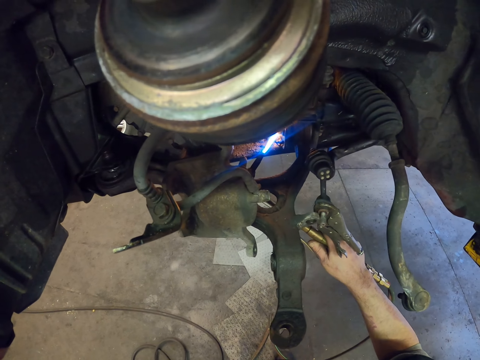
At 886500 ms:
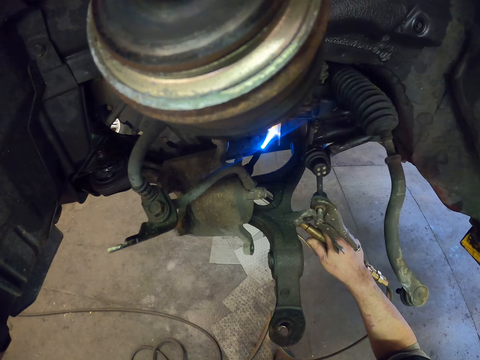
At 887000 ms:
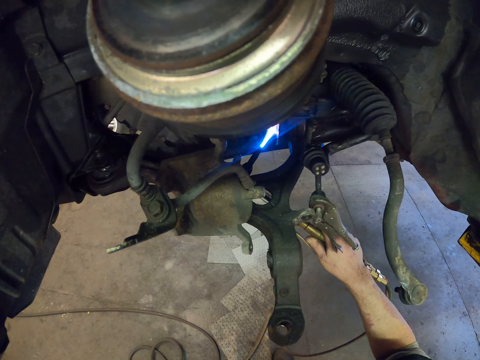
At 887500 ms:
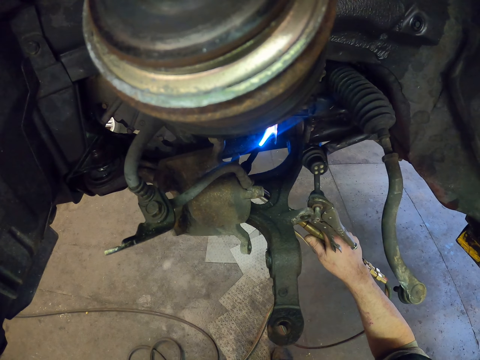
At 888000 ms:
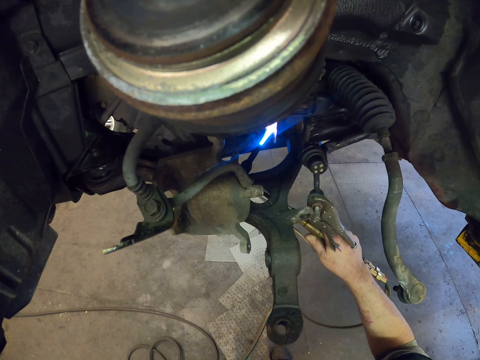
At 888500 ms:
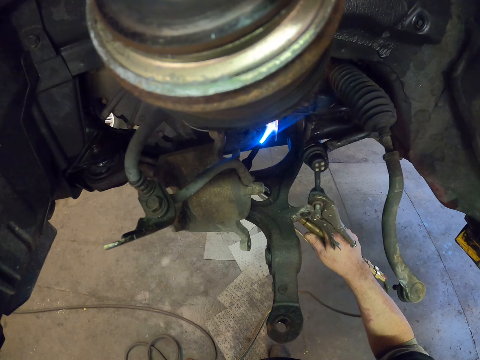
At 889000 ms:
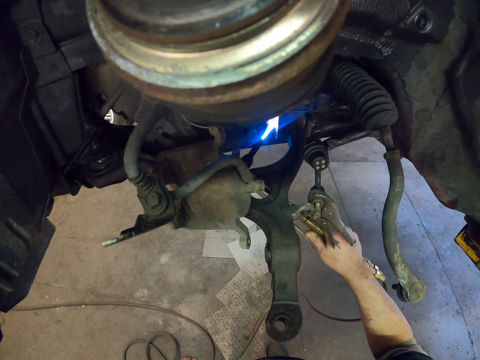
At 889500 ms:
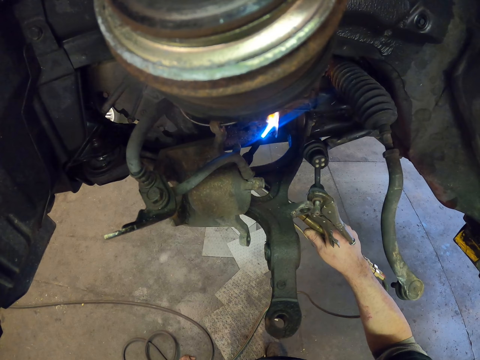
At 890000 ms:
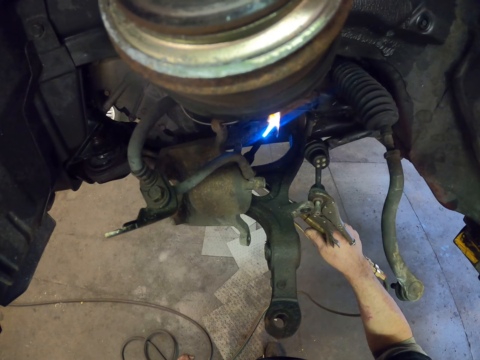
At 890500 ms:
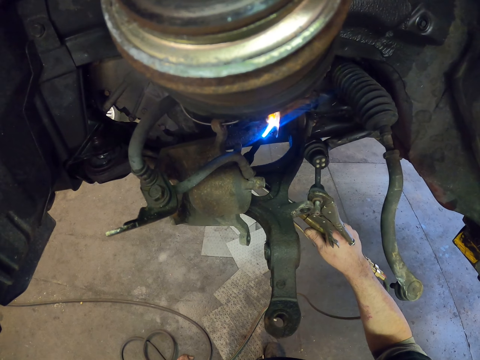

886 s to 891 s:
The camera wearer burns the metal.

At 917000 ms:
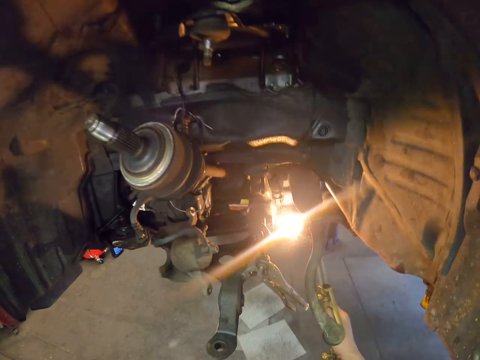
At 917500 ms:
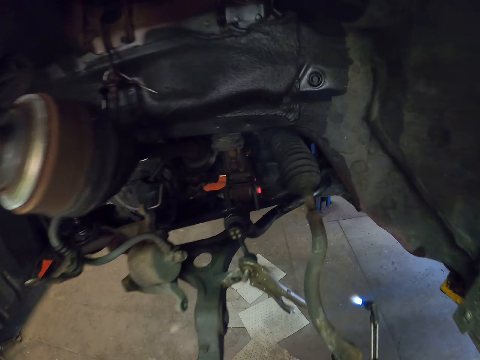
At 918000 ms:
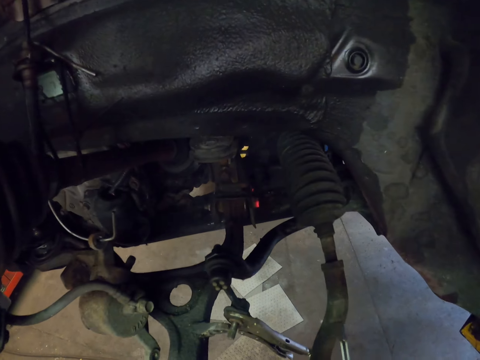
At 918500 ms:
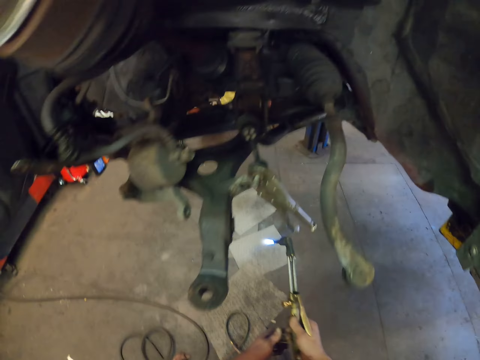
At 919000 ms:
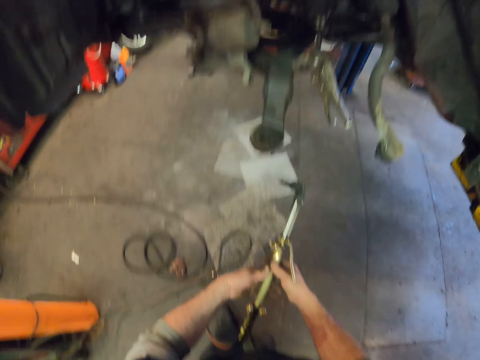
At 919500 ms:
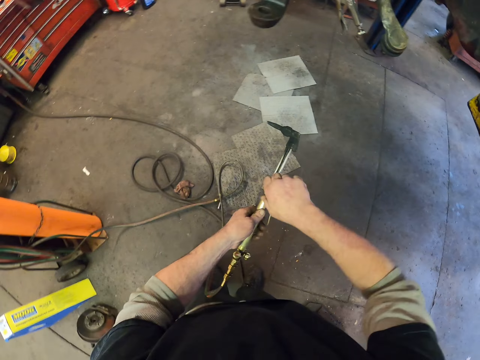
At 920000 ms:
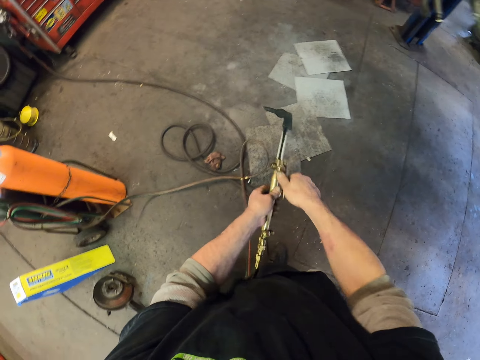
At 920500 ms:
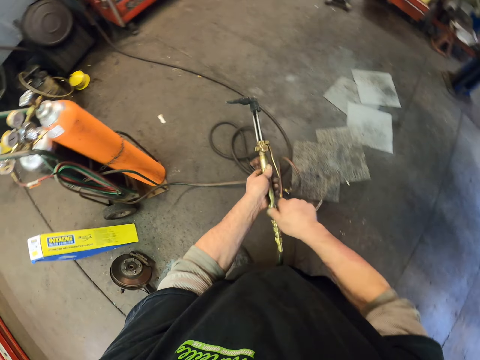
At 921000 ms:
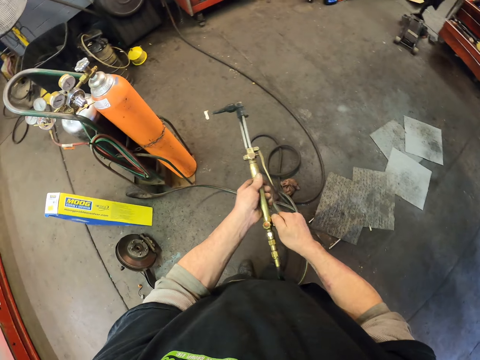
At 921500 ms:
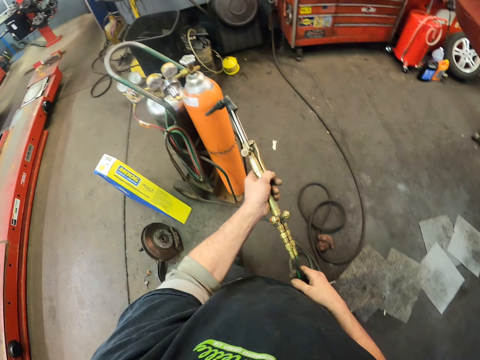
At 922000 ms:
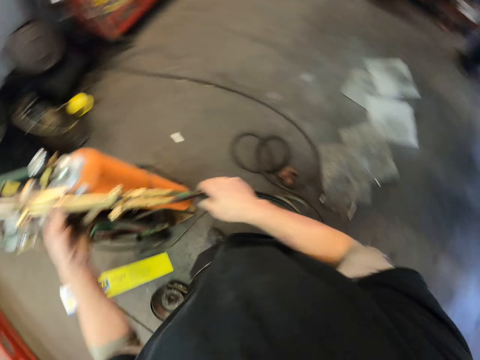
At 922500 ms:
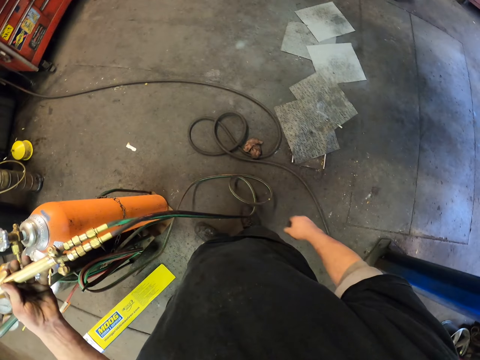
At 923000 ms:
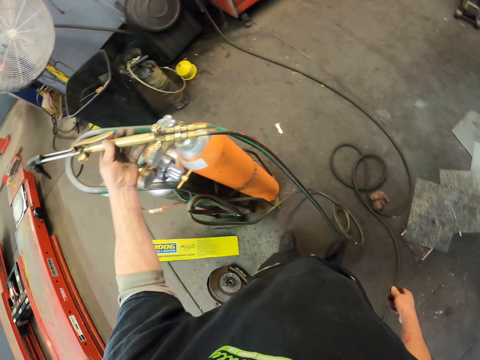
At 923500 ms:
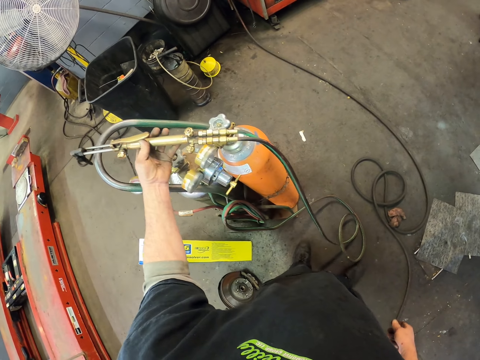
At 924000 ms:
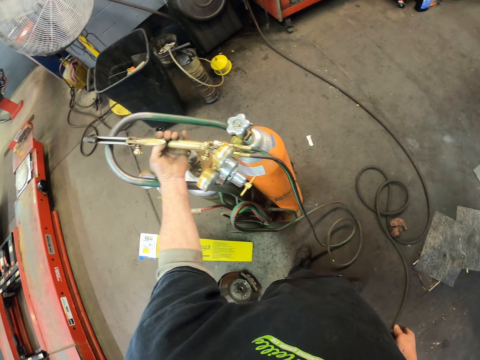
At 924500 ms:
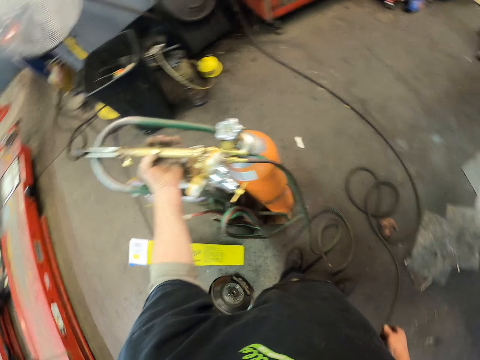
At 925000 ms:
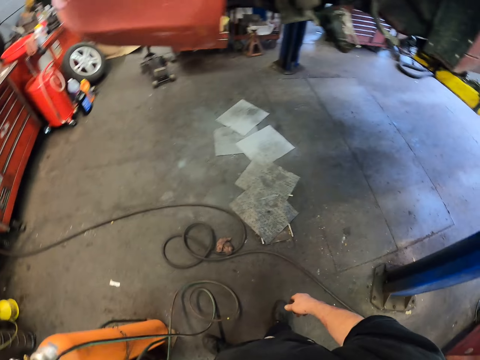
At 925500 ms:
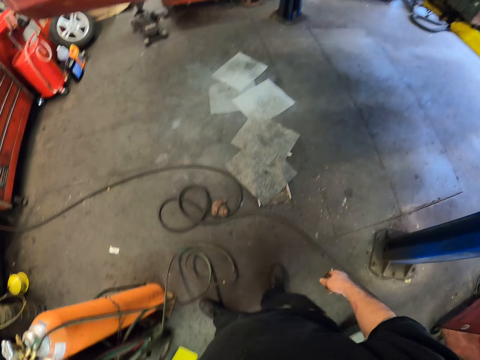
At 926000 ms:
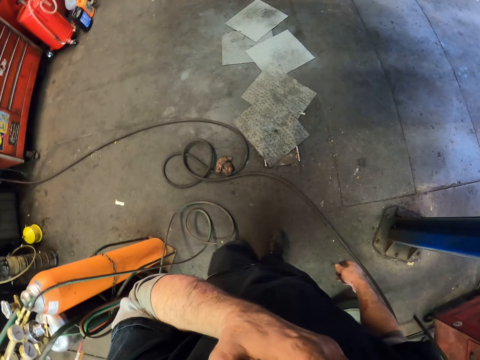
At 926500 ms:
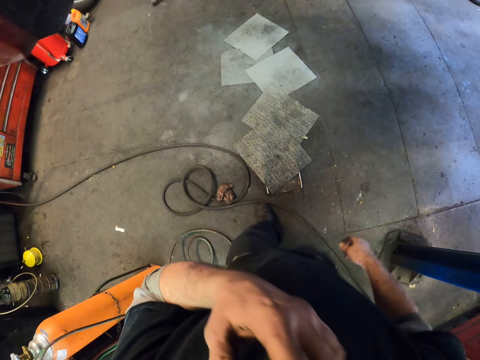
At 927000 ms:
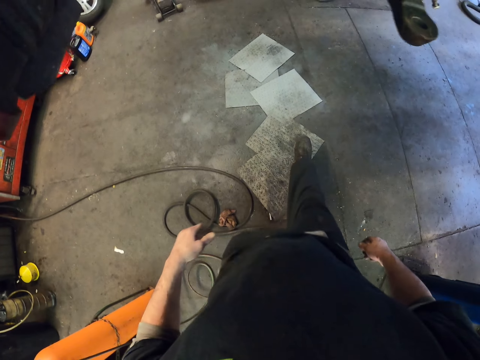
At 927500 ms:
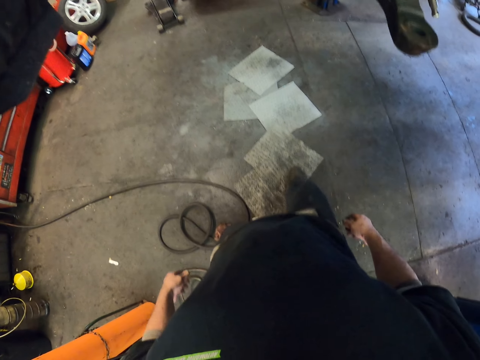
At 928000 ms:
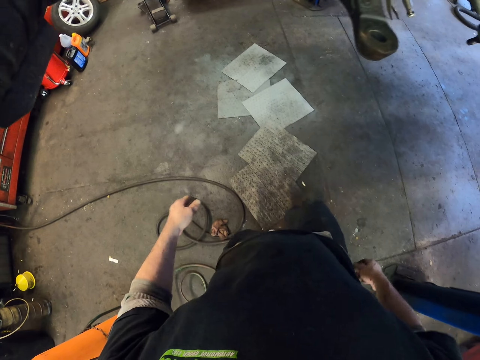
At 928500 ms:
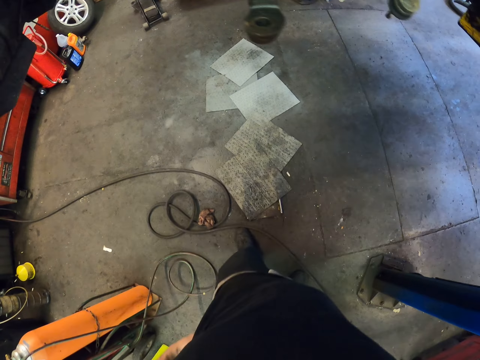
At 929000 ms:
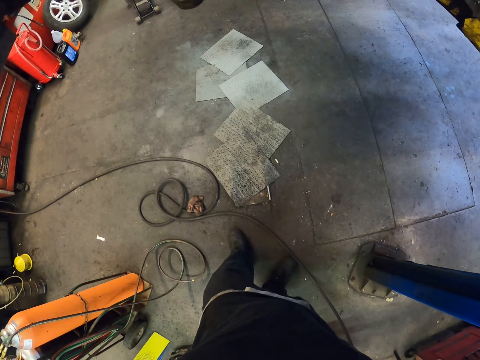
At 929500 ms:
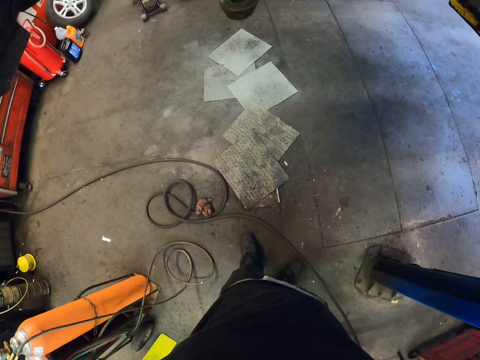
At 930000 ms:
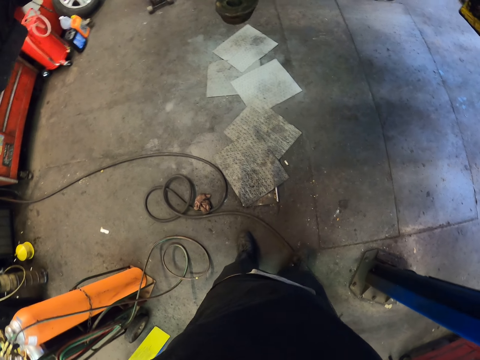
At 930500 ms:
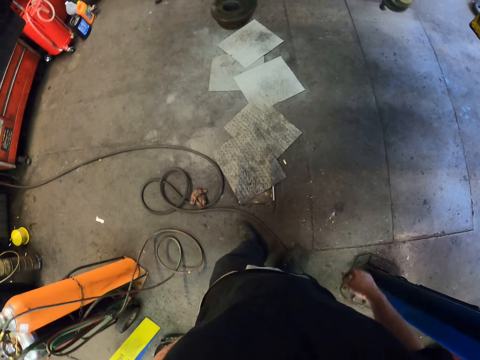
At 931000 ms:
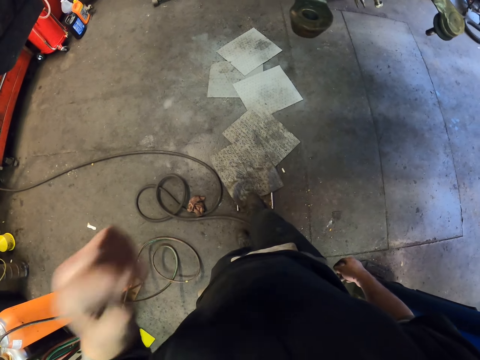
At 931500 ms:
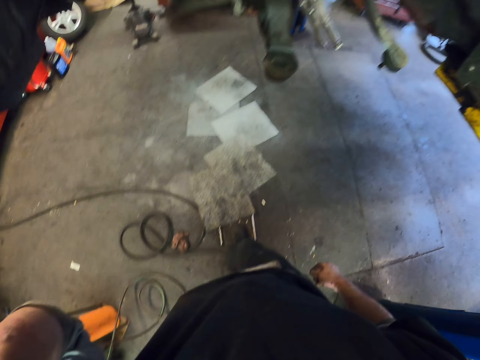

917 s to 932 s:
The camera wearer switches off the flame. He puts the fire gun down on the gas tank. He rubs his legs on the floor.

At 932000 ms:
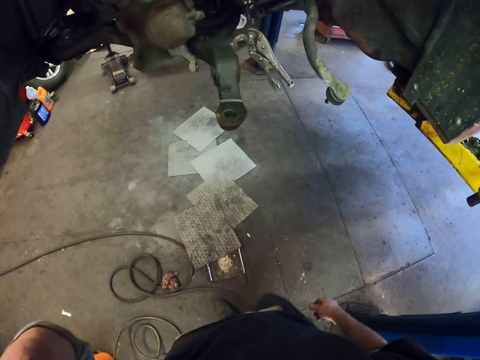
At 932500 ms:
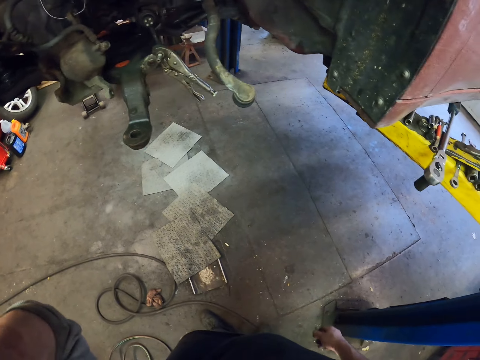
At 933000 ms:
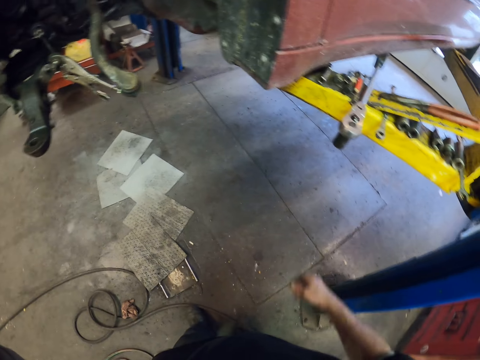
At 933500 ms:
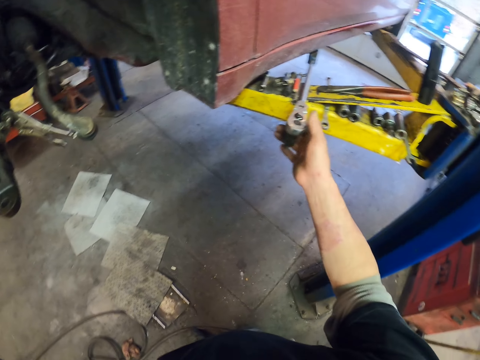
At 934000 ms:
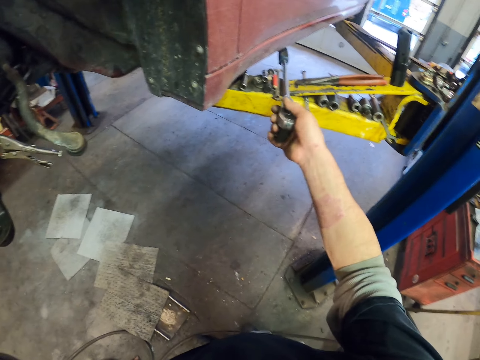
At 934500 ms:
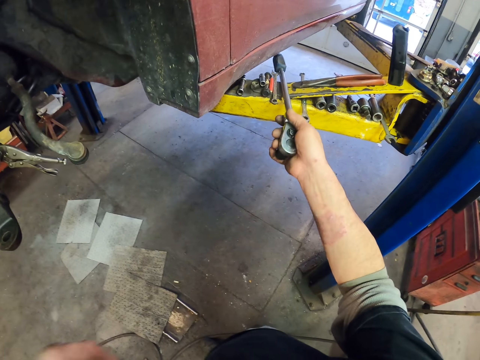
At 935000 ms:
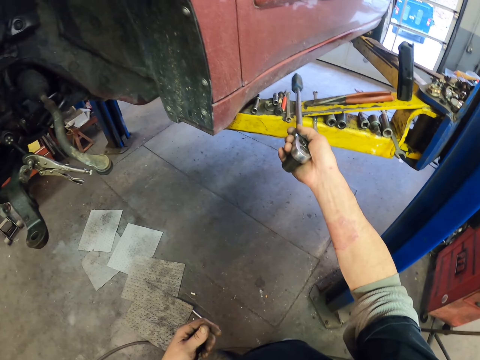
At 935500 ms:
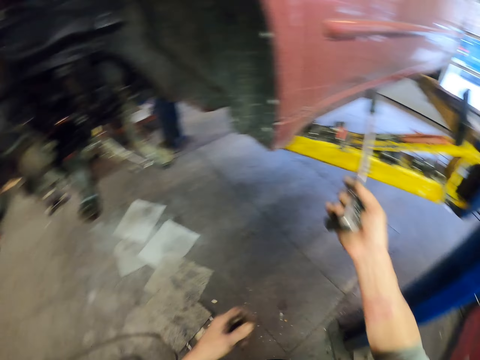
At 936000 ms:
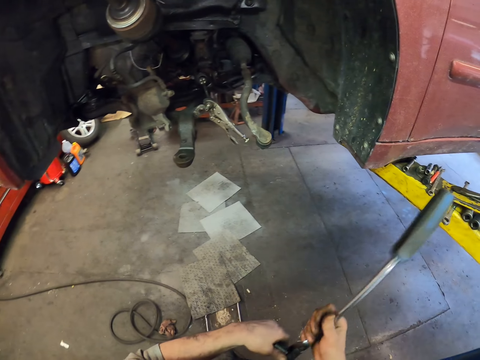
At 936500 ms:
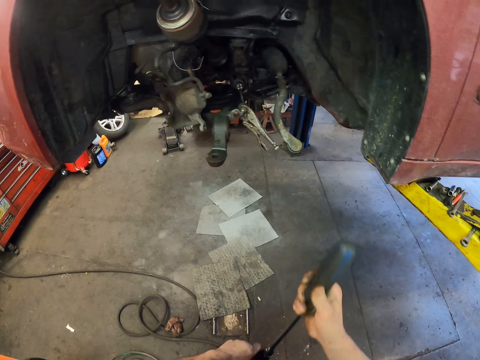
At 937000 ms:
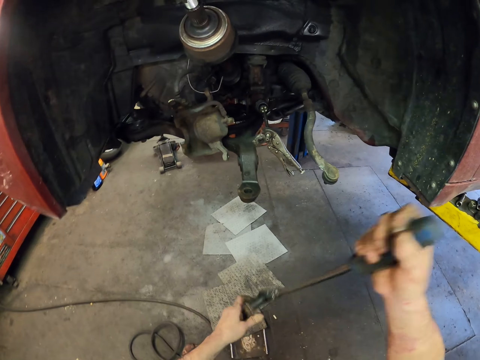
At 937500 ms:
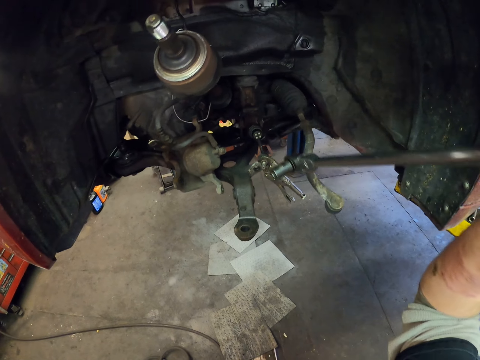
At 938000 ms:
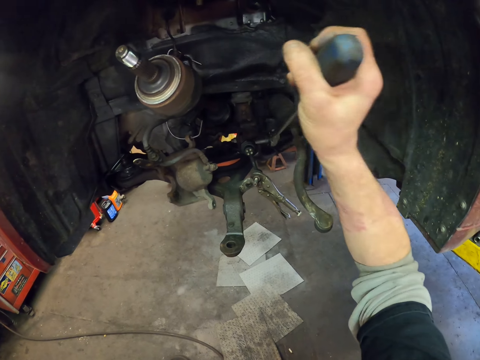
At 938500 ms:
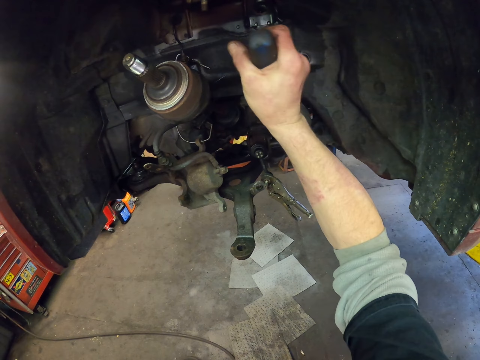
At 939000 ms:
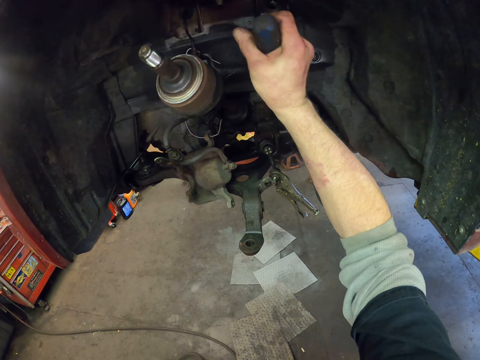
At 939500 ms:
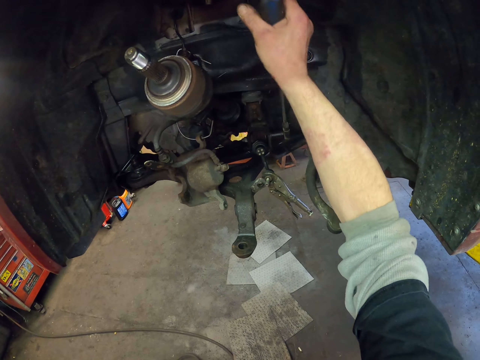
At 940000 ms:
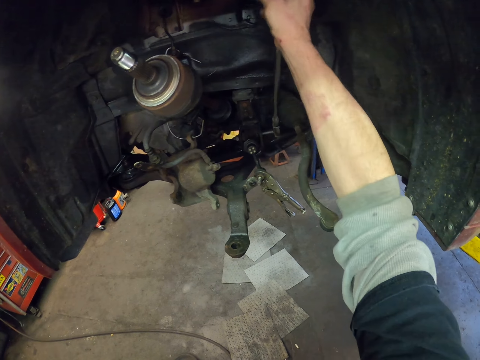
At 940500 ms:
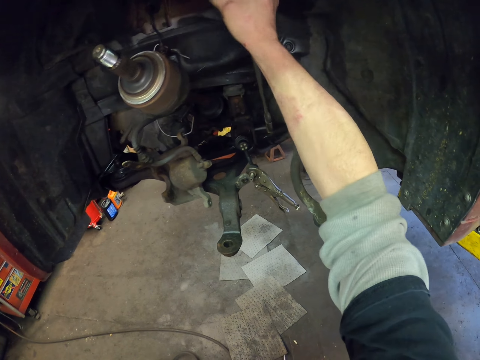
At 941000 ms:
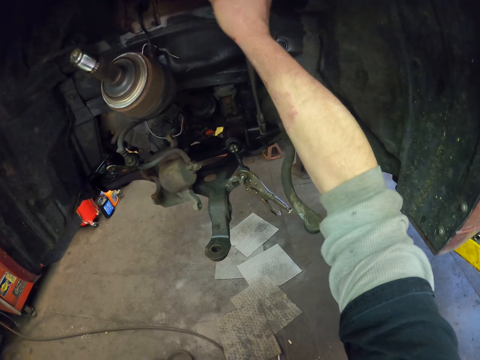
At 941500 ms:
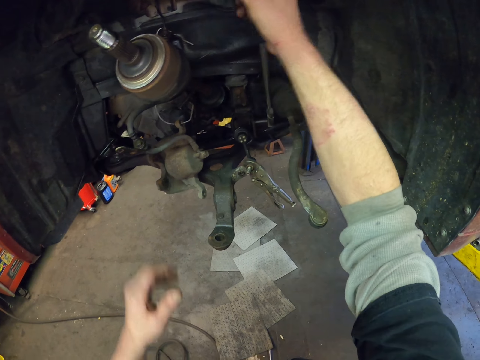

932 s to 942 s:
The camera wearer picks up the torque or spanner. They tighten nuts in the vehicle with the torque.
